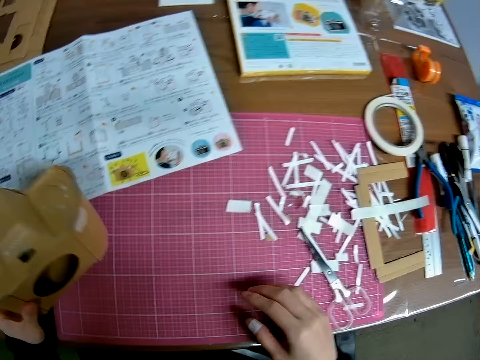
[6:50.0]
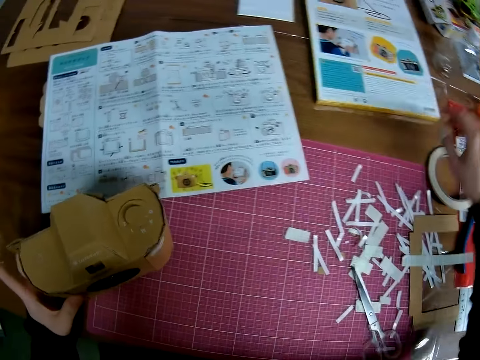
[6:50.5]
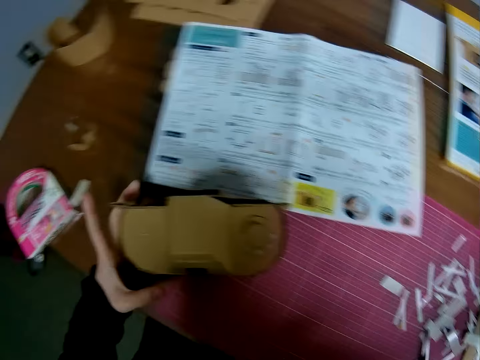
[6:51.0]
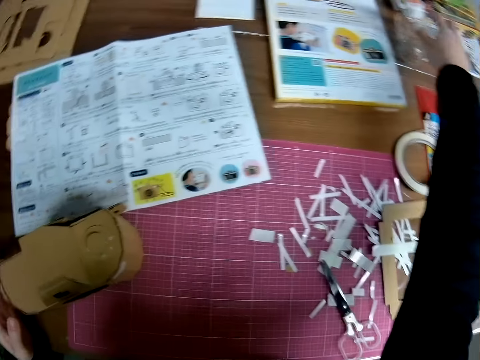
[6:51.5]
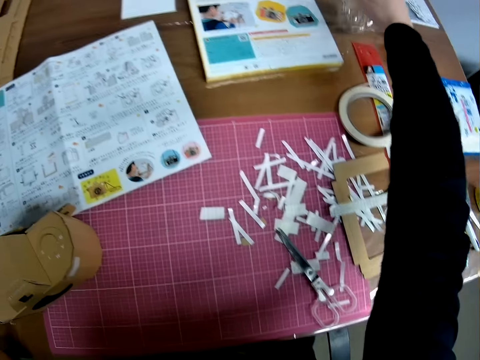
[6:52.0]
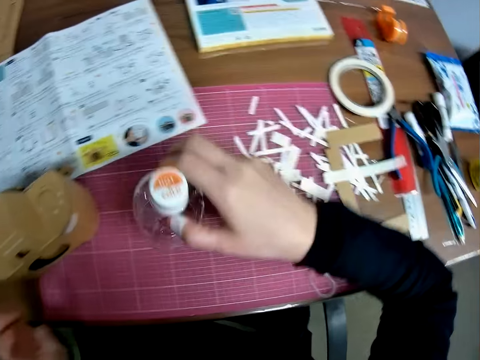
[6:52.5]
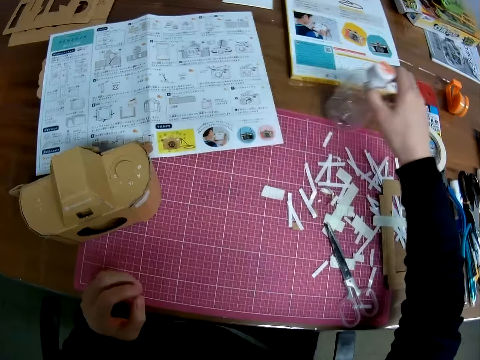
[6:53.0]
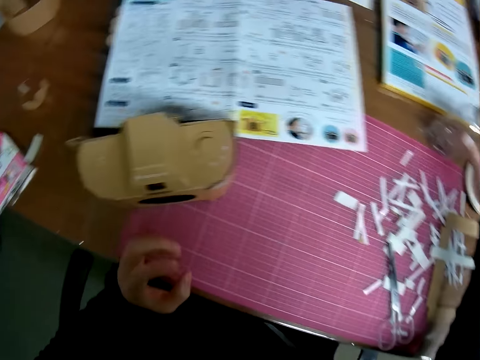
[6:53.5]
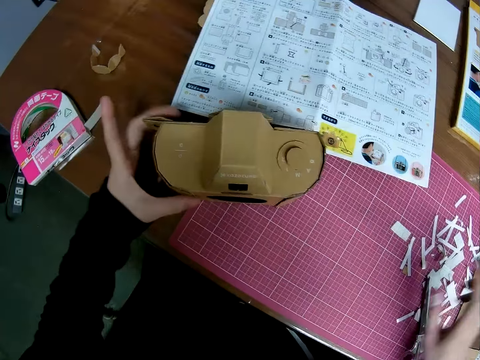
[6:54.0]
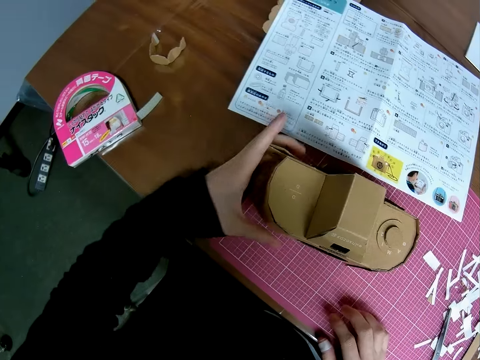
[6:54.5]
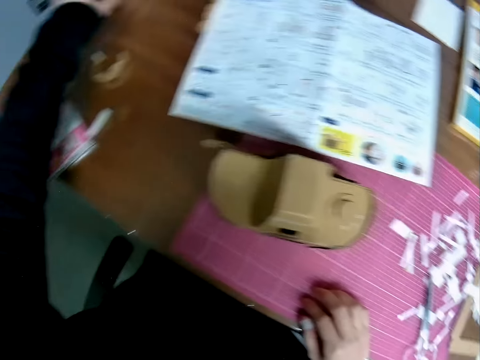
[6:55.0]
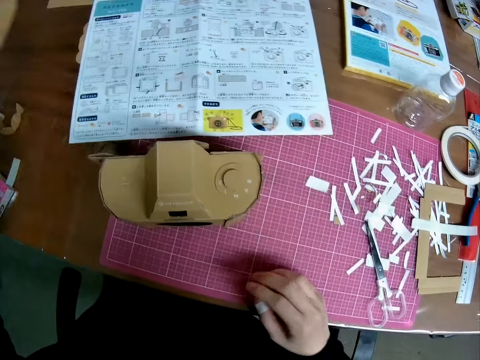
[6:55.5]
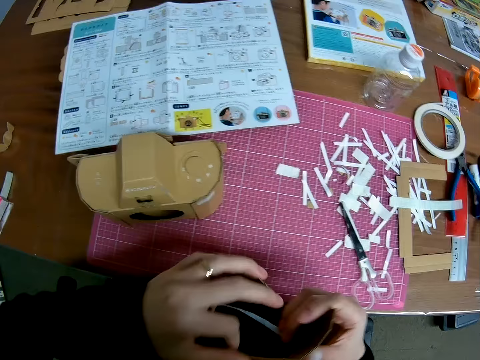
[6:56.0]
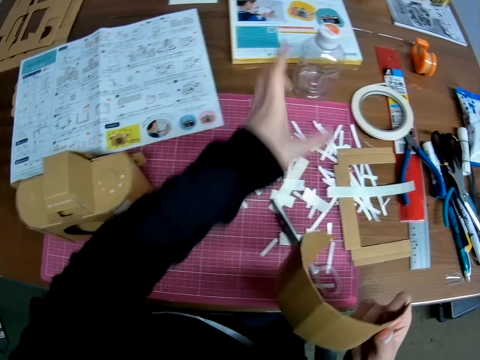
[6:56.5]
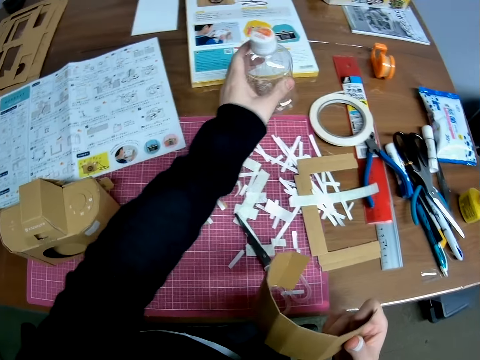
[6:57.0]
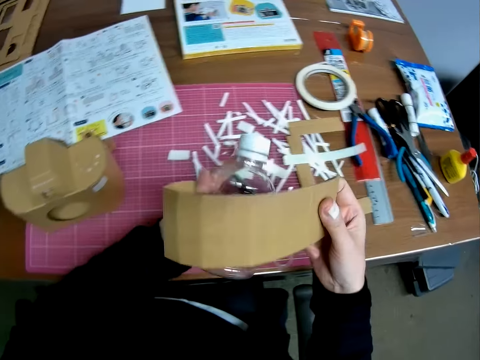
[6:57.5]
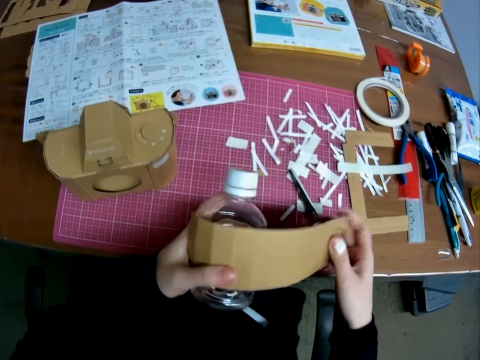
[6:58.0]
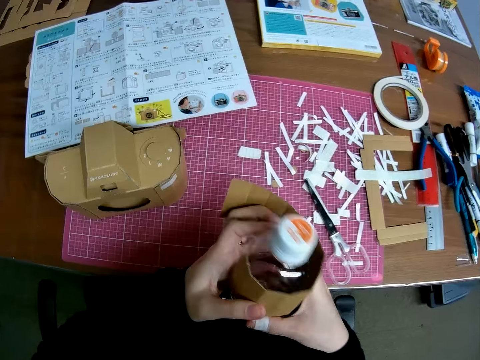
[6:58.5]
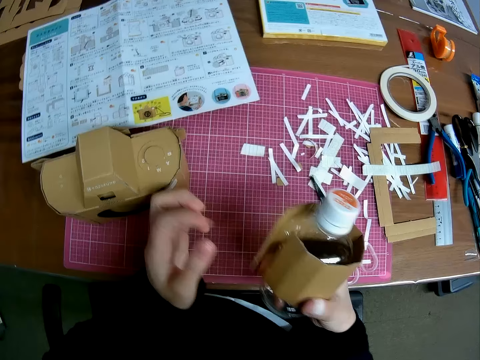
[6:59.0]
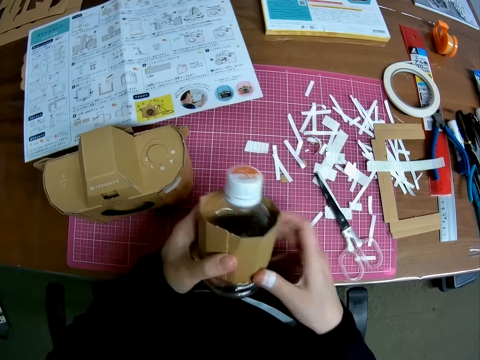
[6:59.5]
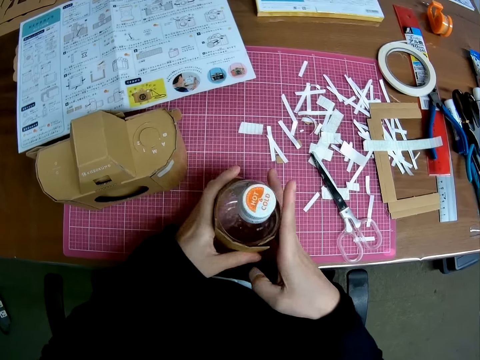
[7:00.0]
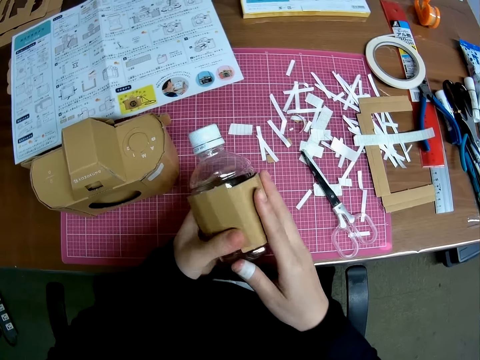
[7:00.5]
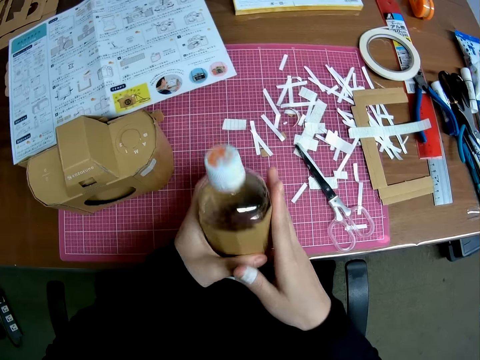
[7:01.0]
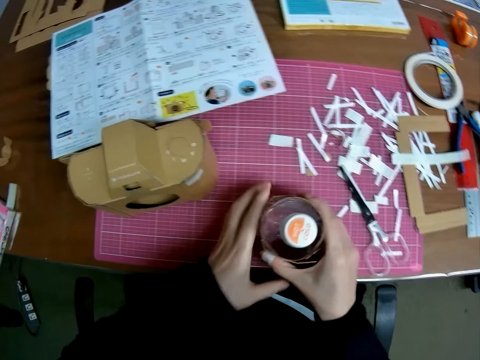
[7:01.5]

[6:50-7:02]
The camera wearer drops the mechanical model on the pink sheet. He picks up an empty plastic bottle from the table. He drops the empty plastic bottle on the table. He touches the cardboard craft. He moves the mechanical model on the pink sheet. He picks another model piece from the table. He passes the model piece to his right hand. He picks up the empty plastic bottle from the table. He wraps the model piece around the empty plastic bottle. He drops the empty plastic bottle on the pink sheet.

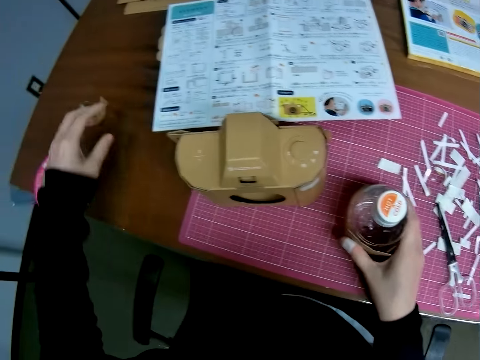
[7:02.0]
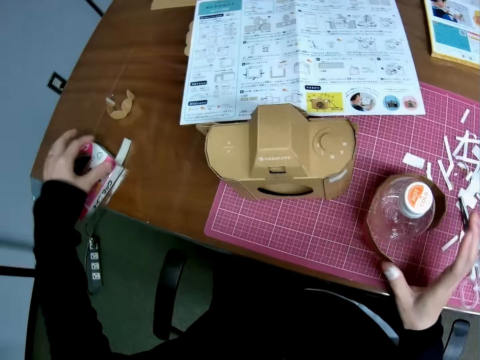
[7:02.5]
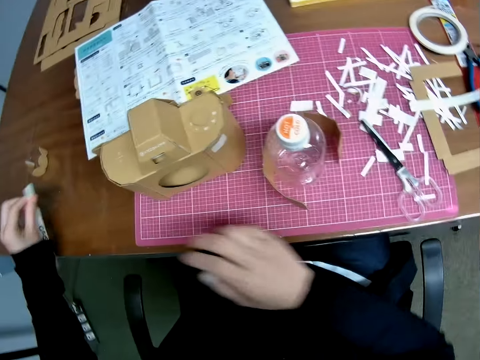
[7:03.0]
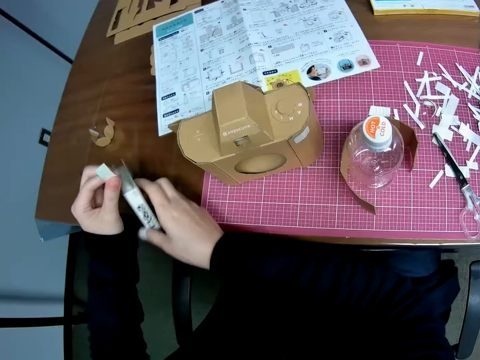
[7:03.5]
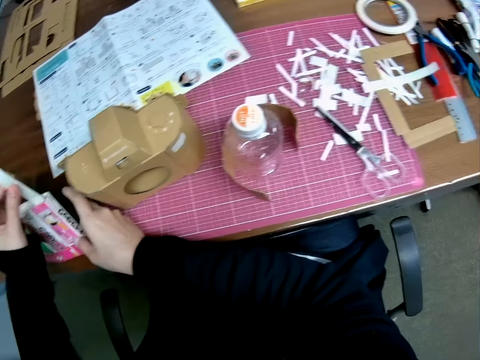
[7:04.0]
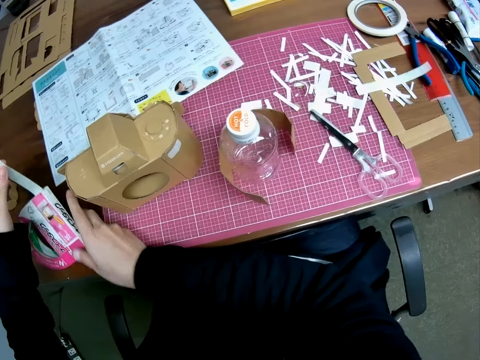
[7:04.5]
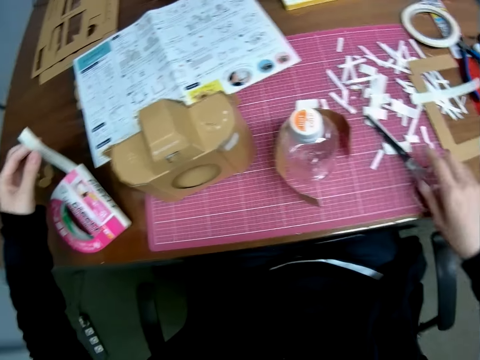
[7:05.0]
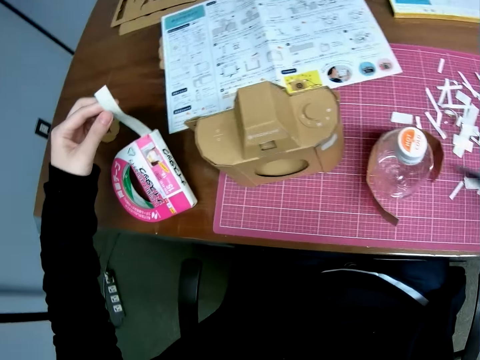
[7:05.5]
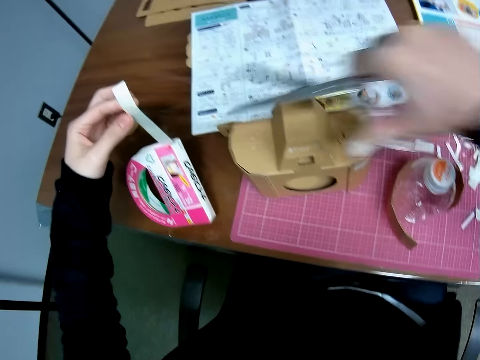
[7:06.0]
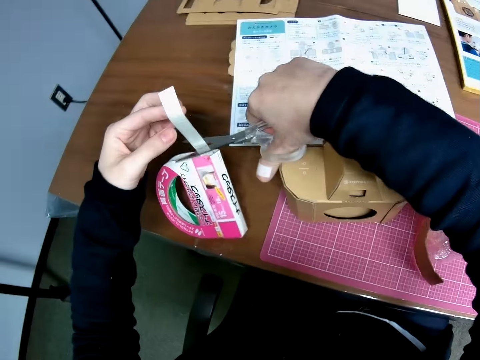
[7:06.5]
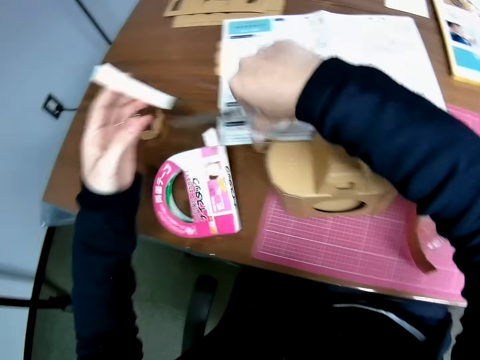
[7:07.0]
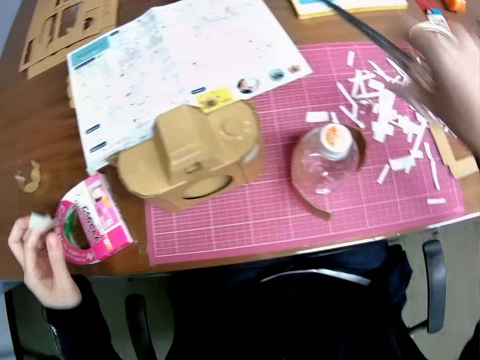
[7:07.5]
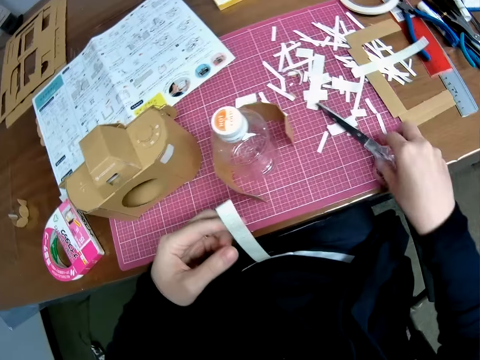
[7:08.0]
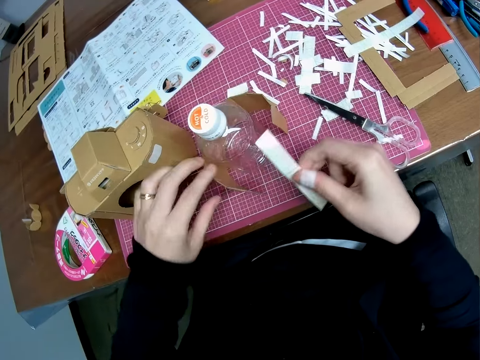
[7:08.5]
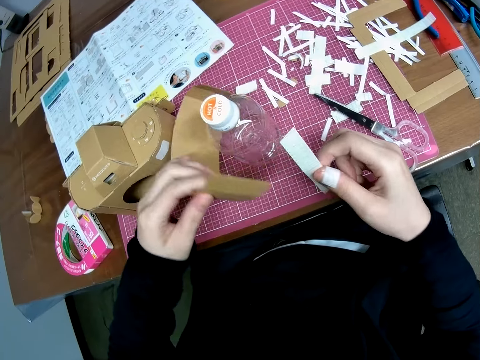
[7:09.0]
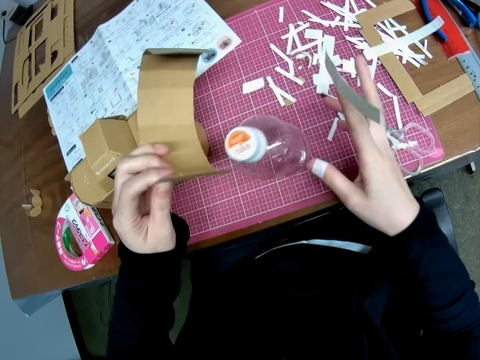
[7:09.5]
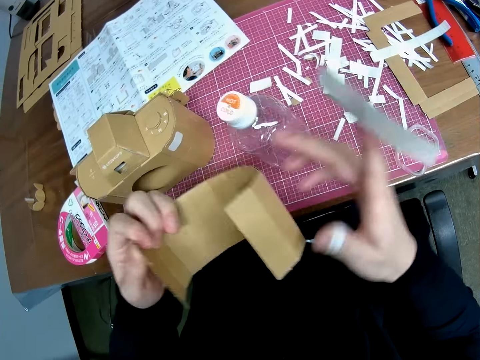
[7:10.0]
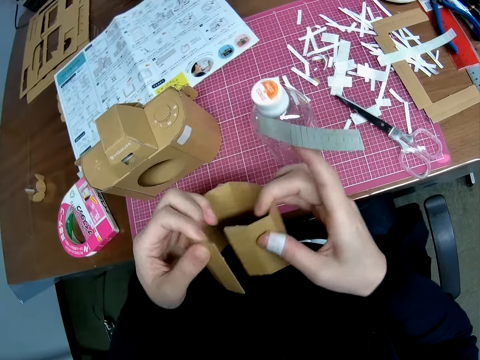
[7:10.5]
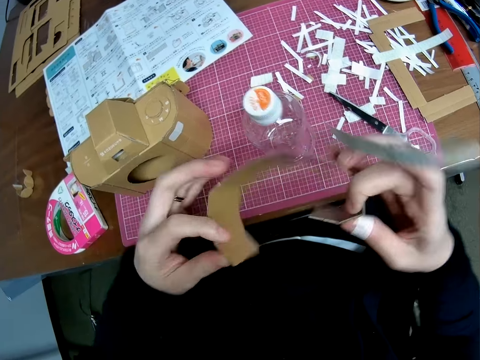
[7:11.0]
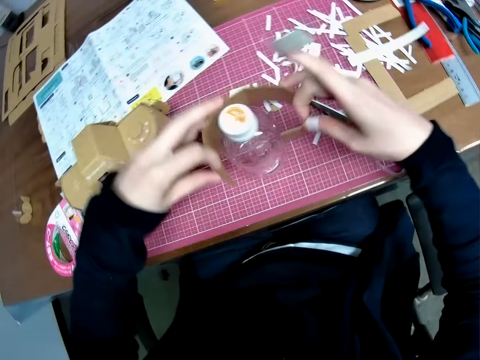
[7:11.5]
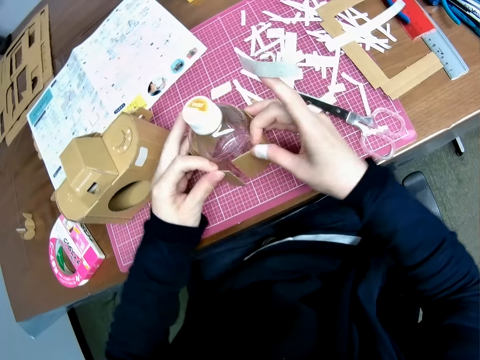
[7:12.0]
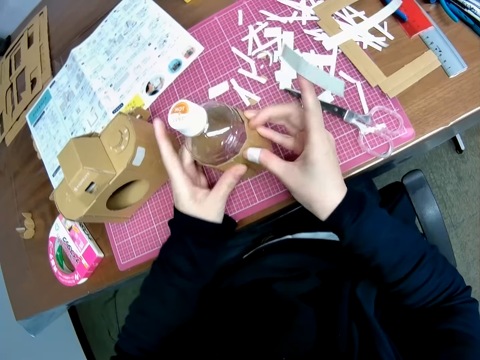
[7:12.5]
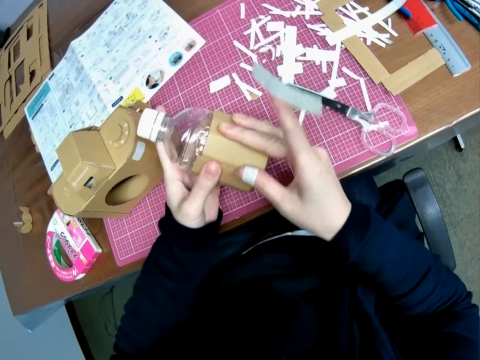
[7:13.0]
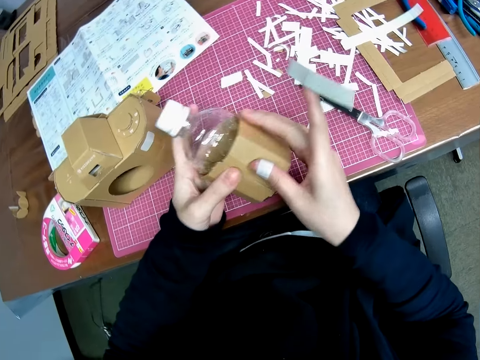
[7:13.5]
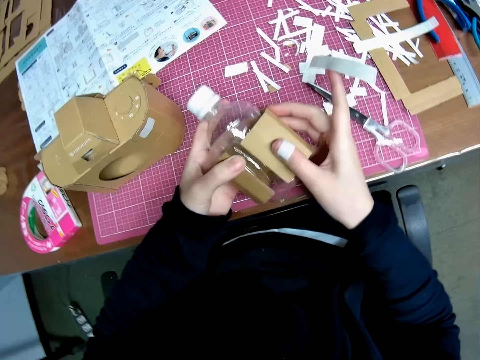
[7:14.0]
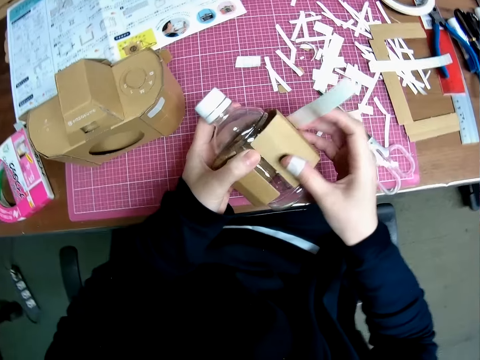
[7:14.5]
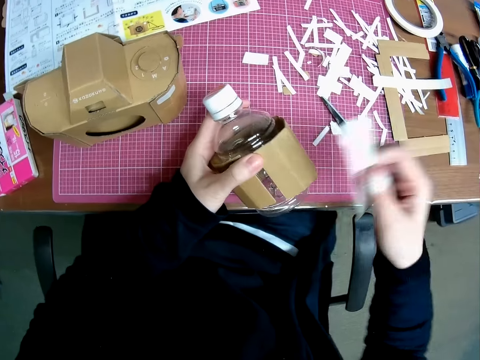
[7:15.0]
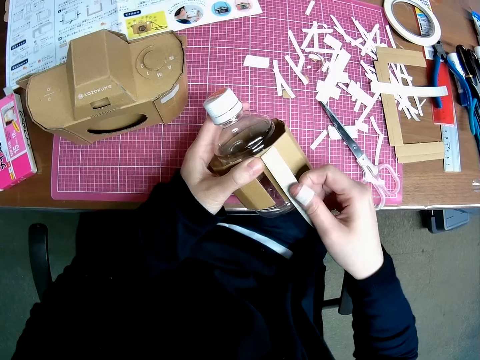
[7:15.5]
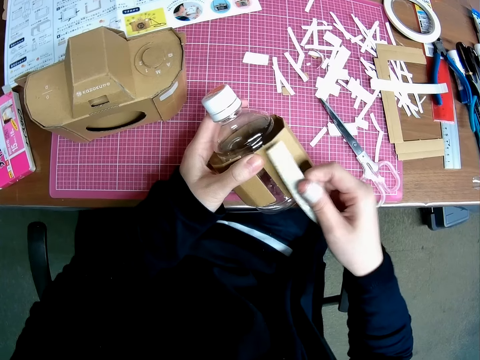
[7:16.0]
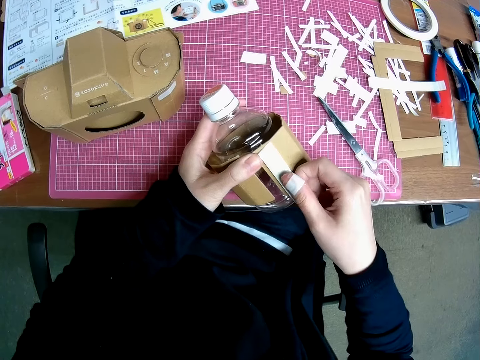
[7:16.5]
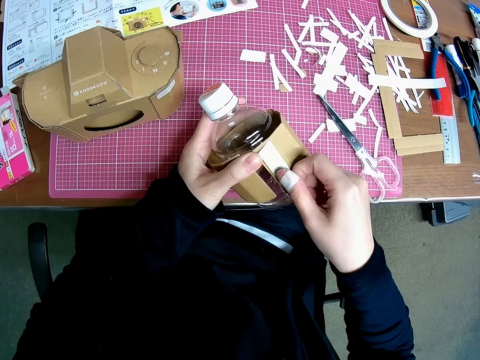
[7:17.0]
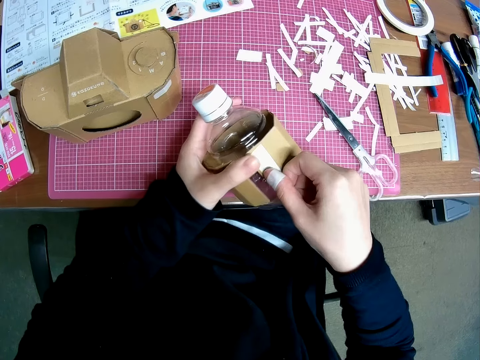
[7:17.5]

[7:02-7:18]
The camera wearer picks up the tape from the table. He holds the tape. He pulls out the tape from its roll. He picks up the scissors from the pink sheet. He cuts out a tape piece with the scissors. He drops the scissors on the pink sheet. He passes the tape piece to his right hand. He picks the craft material. He removes the model piece around the empty plastic bottle. He holds the craft material. He wraps the model piece around the empty plastic bottle. He straightens the craft material. He applies the tape piece to the edge of the model piece around the empty plastic bottle.
